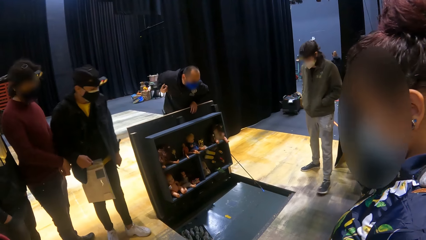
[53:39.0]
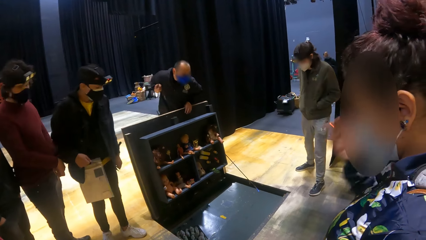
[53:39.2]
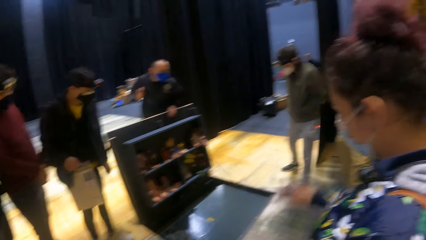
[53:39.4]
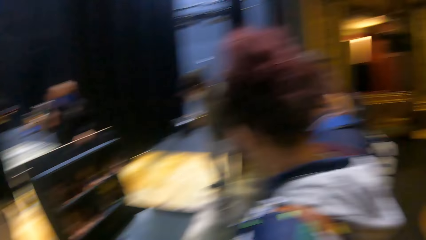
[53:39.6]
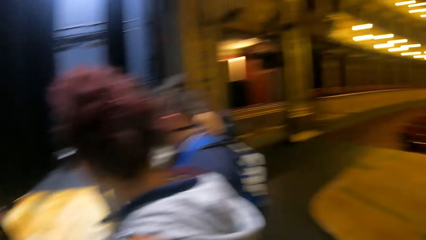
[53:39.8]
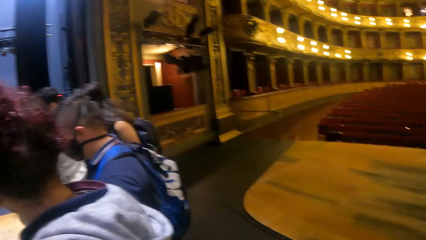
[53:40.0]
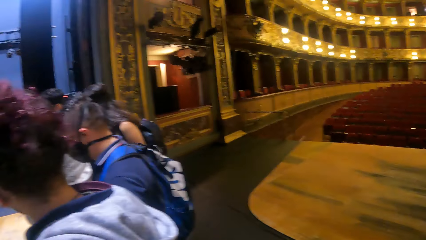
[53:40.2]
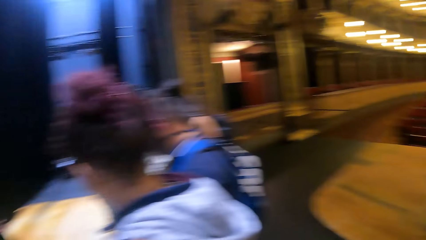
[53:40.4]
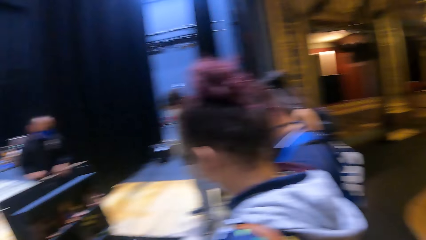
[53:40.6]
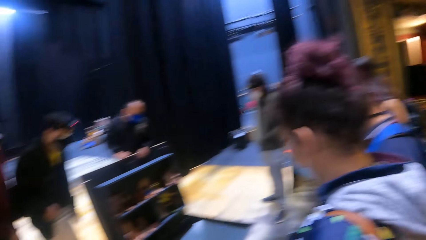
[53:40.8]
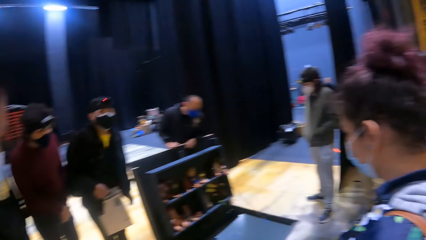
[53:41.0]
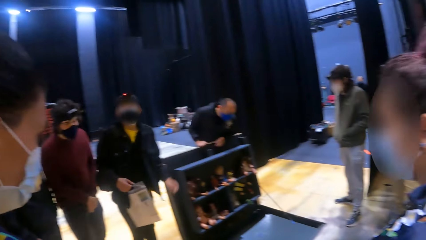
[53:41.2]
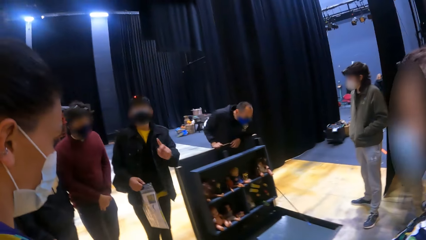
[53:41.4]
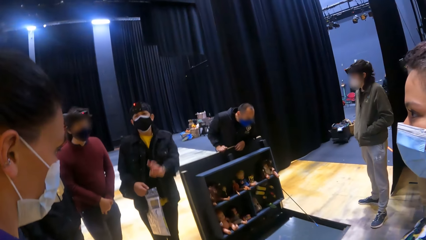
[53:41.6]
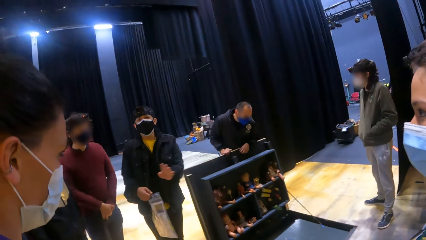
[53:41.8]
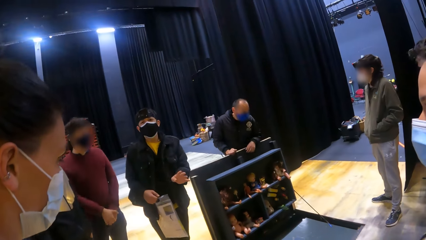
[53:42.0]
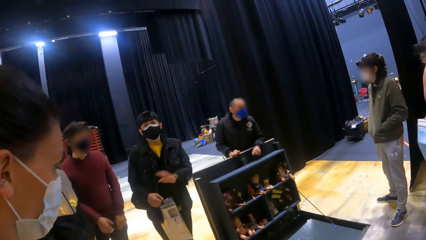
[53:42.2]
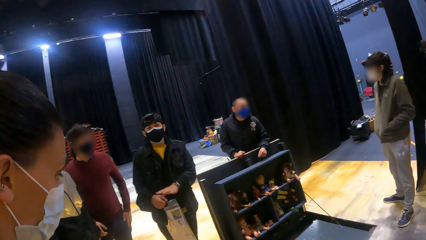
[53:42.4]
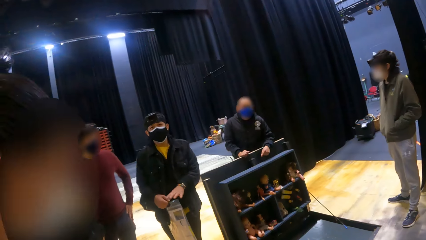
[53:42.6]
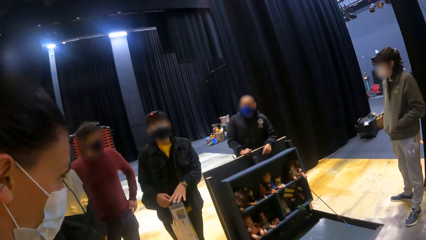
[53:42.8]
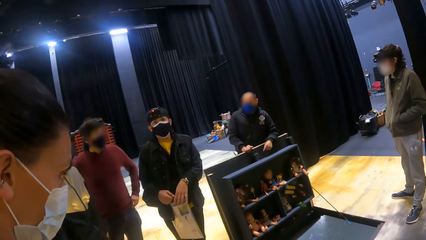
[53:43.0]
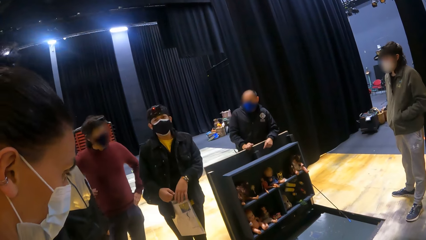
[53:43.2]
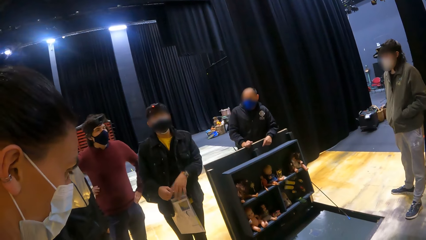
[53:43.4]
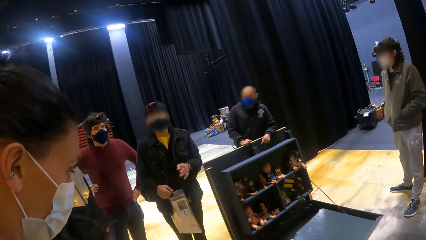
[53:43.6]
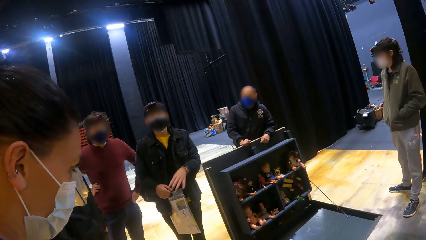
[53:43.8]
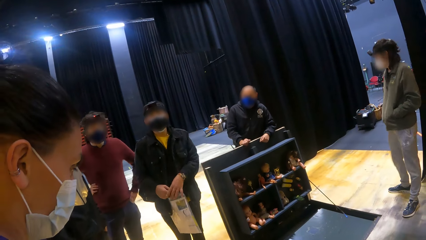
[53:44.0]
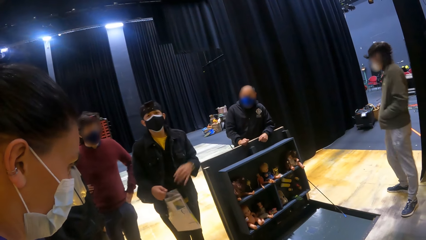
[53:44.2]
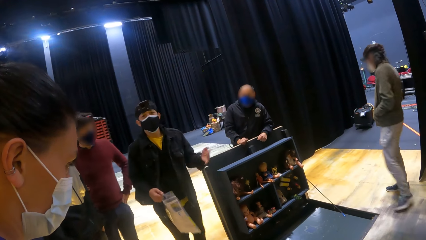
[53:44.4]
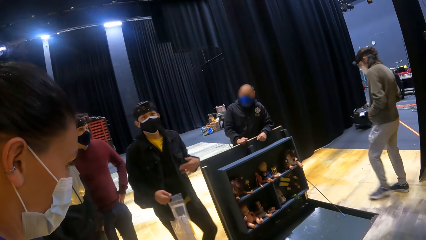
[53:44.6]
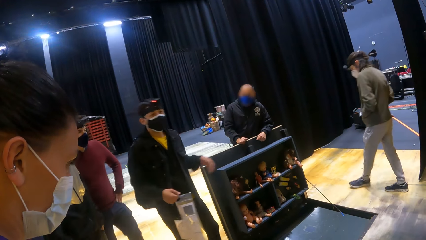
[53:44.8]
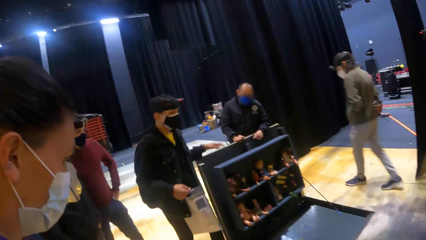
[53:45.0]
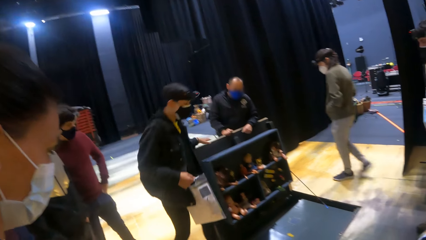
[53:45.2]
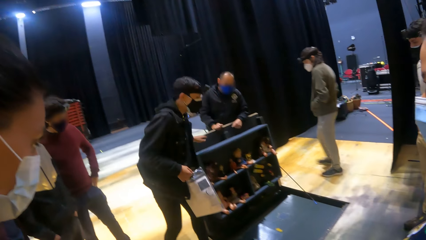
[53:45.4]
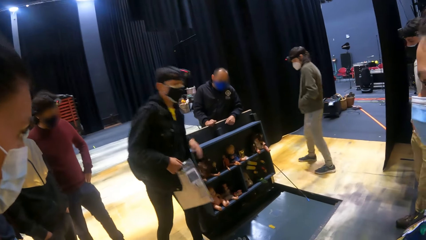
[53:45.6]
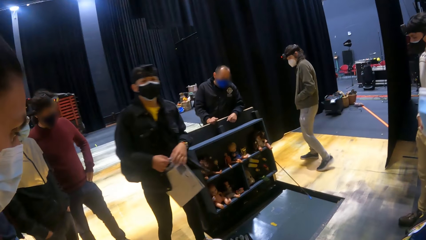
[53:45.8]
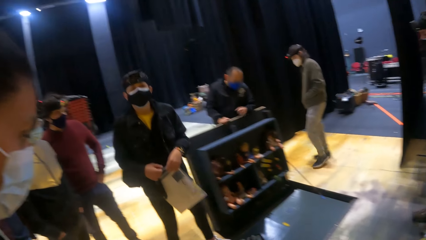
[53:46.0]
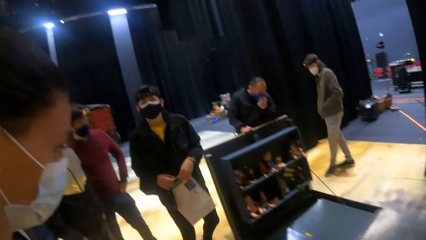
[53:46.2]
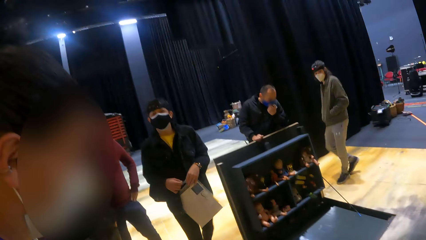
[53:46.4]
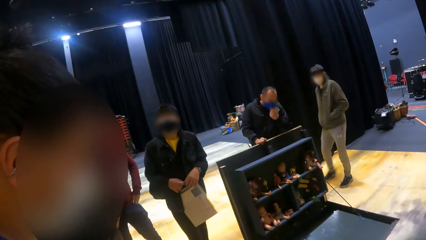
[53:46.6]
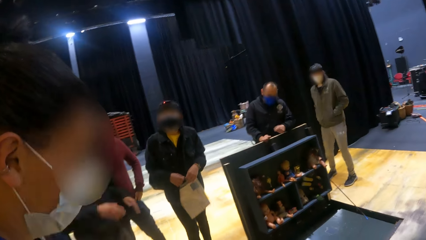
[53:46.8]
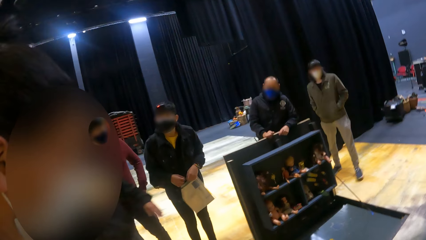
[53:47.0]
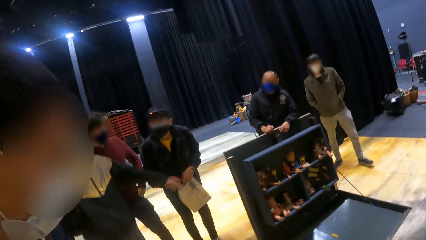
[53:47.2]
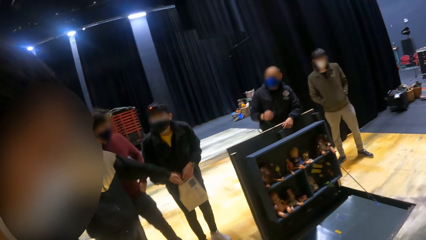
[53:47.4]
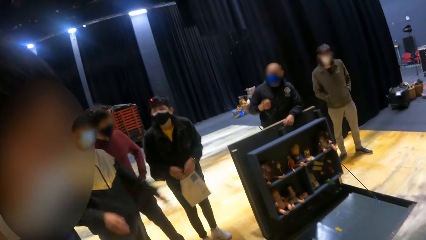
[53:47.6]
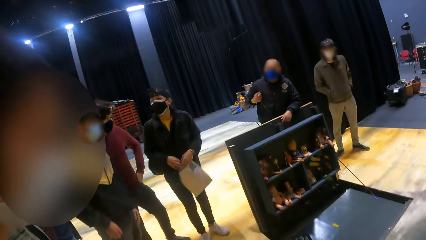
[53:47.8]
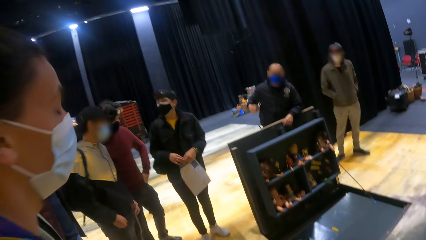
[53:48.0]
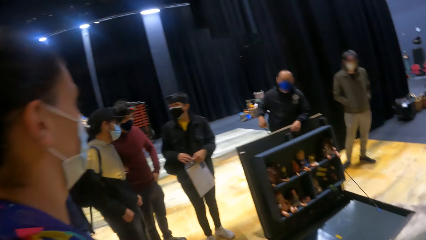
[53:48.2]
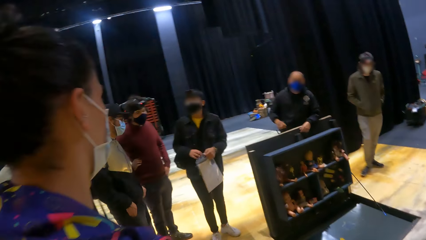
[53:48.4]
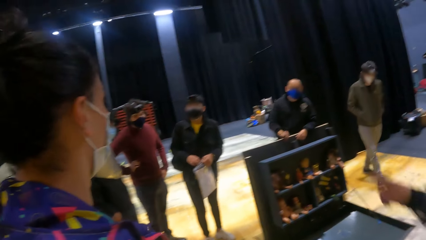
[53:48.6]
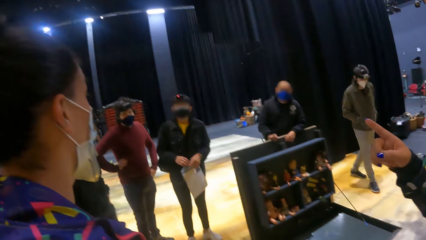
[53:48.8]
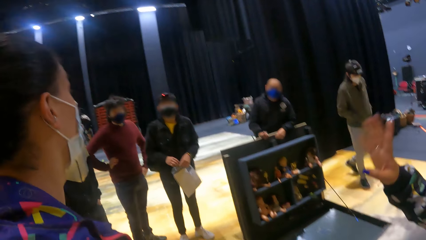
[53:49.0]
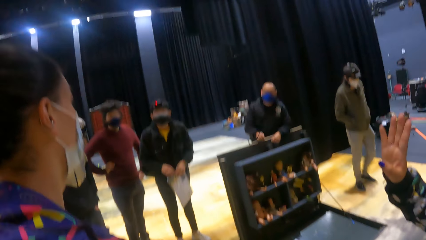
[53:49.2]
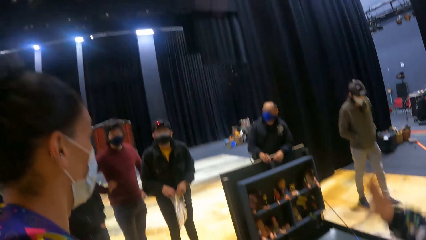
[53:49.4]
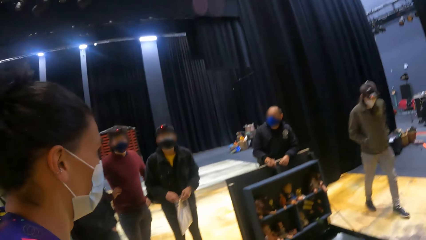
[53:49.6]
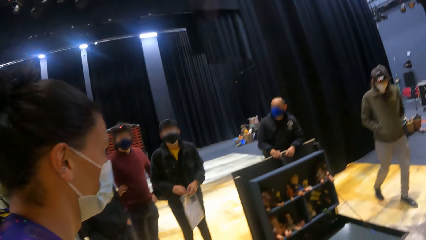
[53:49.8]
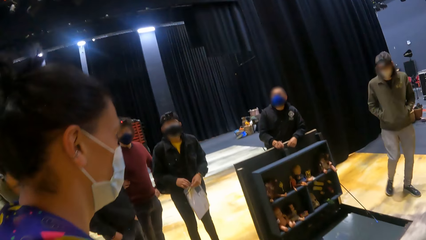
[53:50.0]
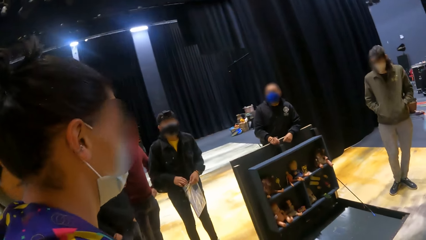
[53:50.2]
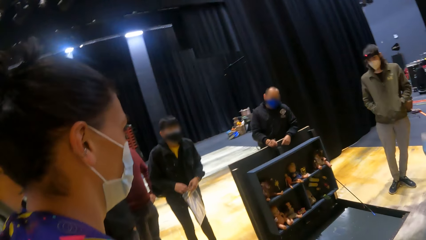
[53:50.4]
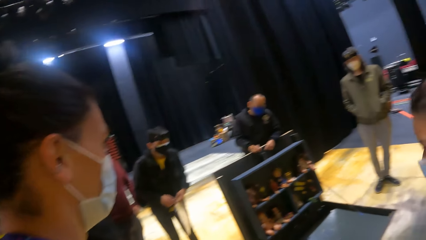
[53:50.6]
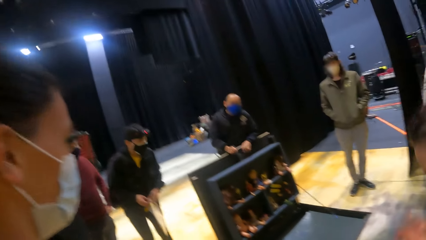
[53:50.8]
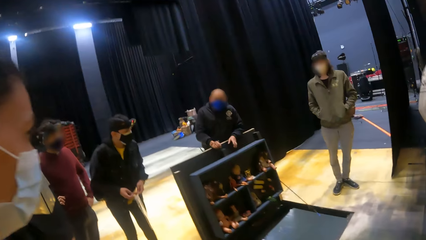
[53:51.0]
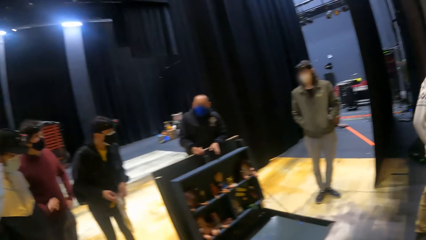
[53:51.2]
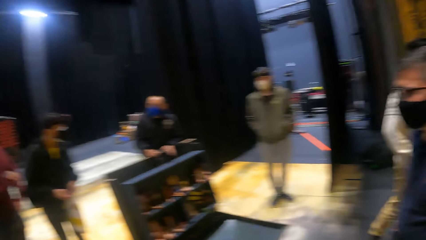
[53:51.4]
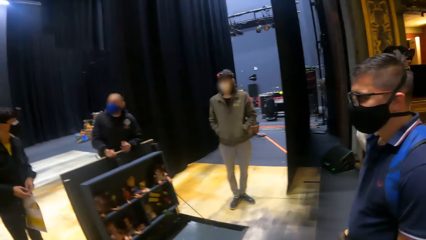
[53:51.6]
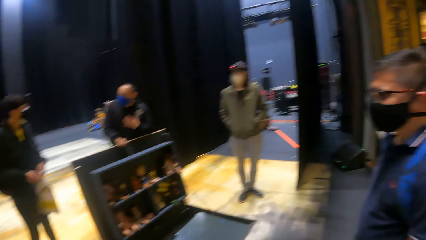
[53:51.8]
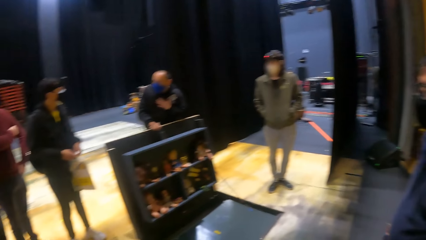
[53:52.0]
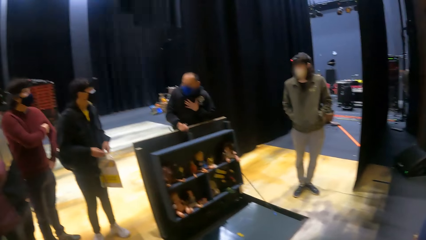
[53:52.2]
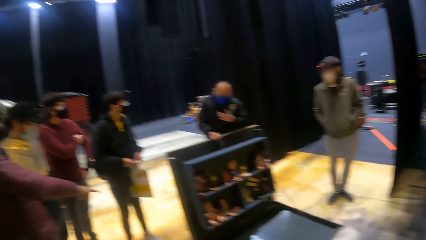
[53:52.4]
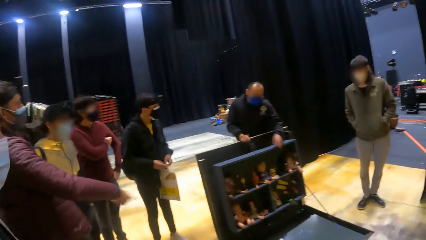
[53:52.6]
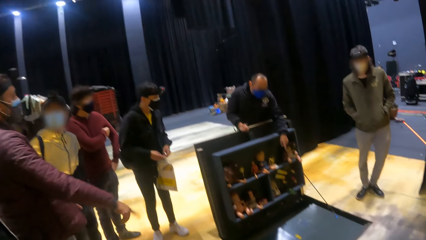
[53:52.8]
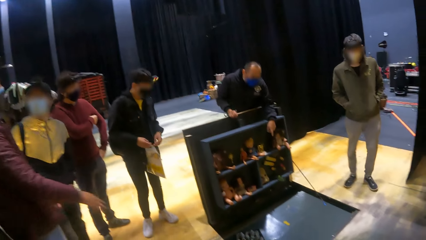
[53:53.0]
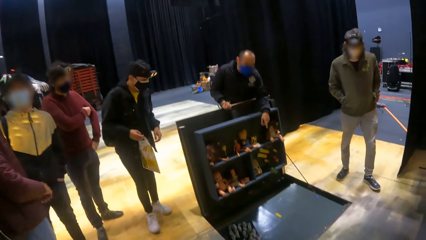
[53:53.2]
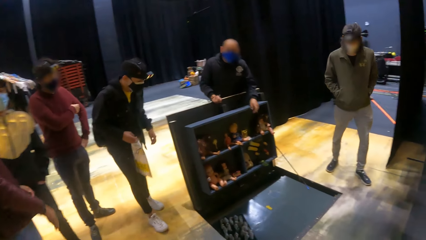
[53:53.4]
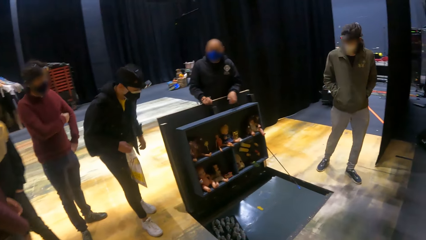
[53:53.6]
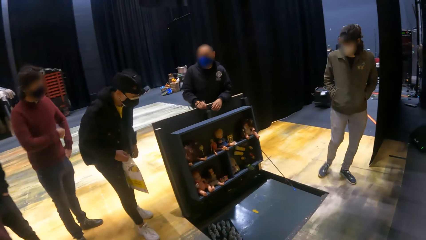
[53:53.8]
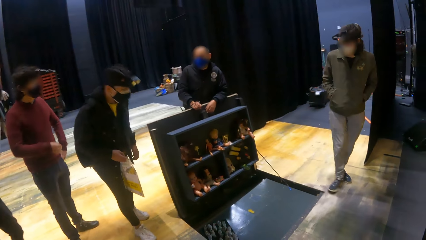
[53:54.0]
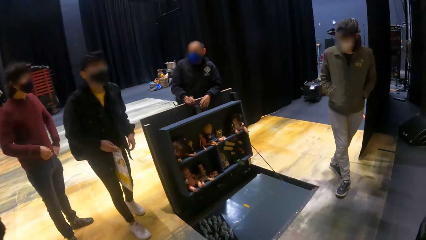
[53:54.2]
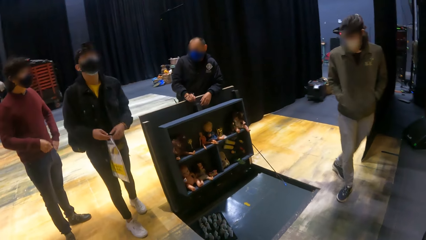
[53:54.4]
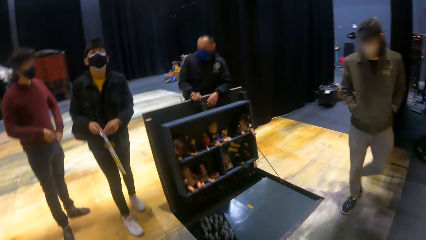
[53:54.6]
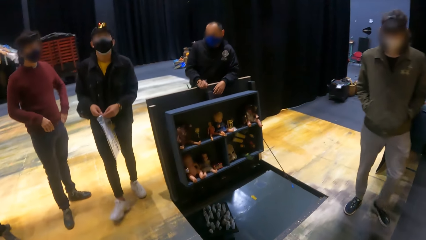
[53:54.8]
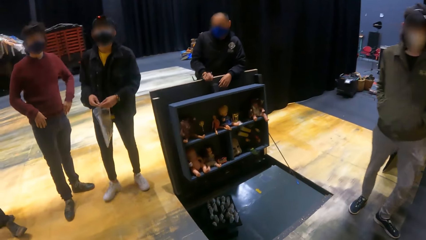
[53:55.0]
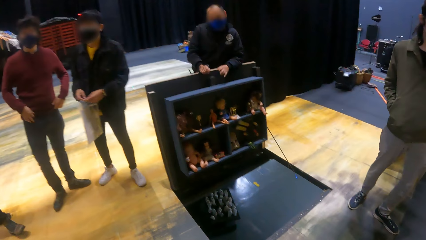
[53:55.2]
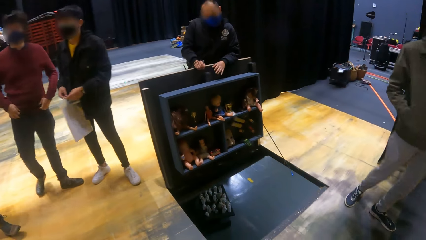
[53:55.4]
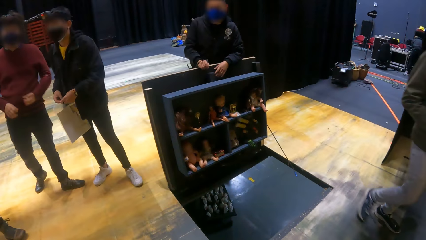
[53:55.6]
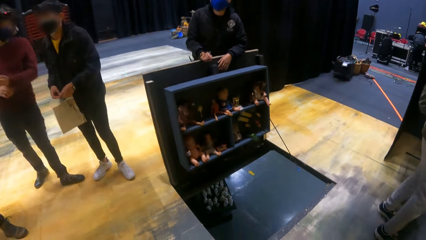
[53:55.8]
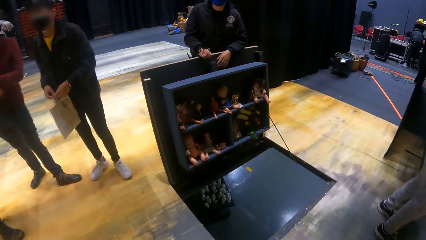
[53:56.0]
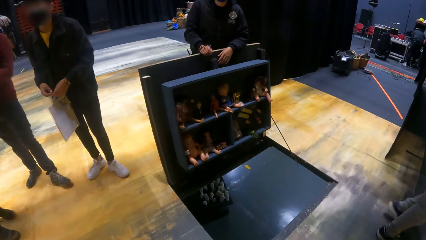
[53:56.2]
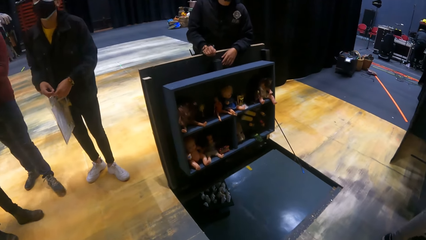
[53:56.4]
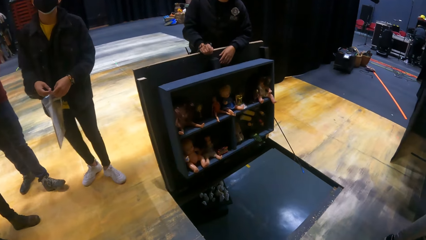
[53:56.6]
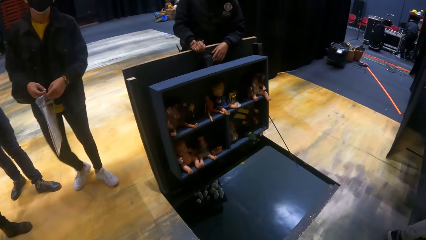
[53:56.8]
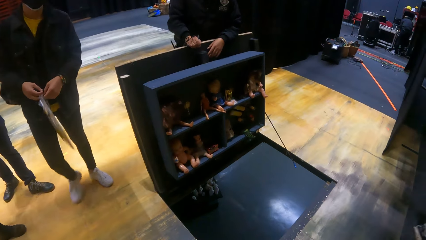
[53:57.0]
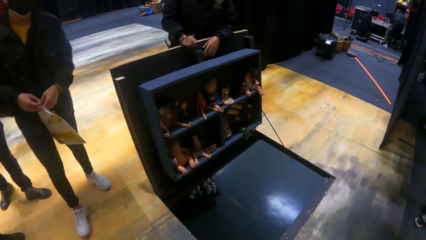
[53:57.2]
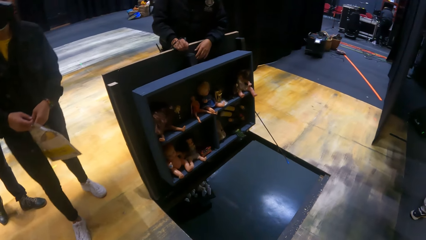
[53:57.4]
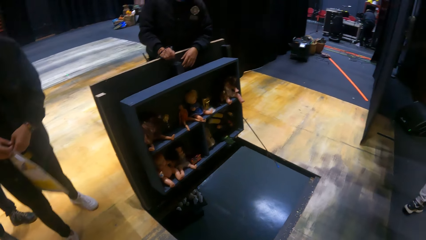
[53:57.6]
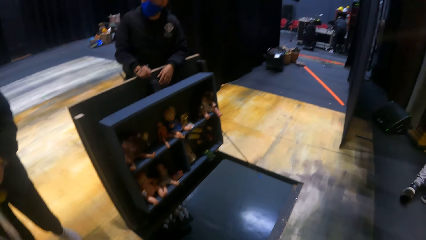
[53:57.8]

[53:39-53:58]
A man interacts with a group of people and the camera wearer. The man places his right hand on a wooden construct. Another man interacts with the group of people and the camera wearer. The other man places his left hand on a plastic poster in his right hand. He places his left hand on the plastic poster in his right hand again. He places his left hand on the wooden construct, and places his left hand on the plastic poster in his right hand. The first man adjusts a face mask on his face with his left hand, lifts his right hand from the wooden construct, and places his right hand on the wooden construct. The first man interacts with the group of people and the camera wearer. The other man interacts with the group of people and the camera wearer.
